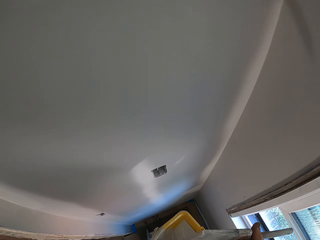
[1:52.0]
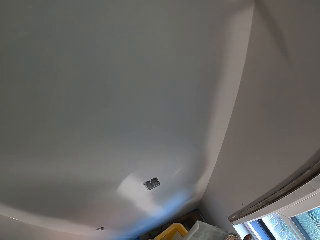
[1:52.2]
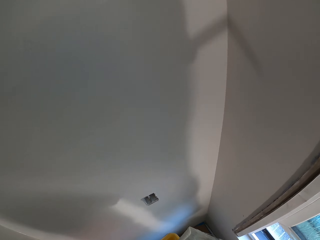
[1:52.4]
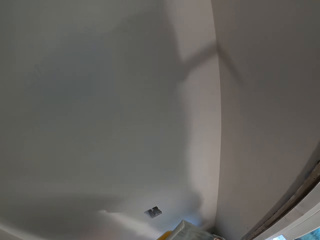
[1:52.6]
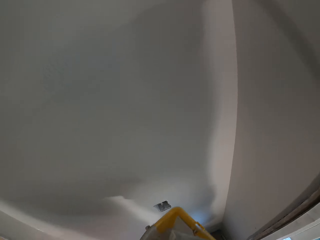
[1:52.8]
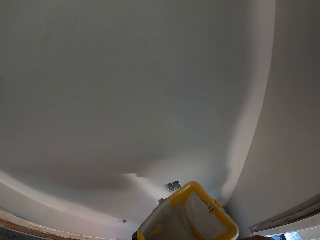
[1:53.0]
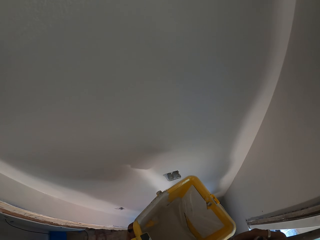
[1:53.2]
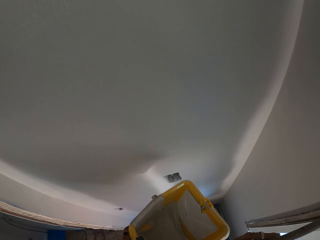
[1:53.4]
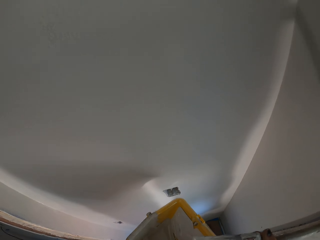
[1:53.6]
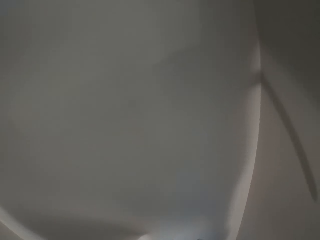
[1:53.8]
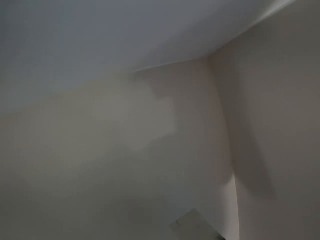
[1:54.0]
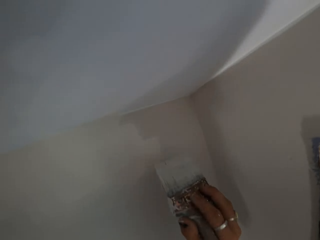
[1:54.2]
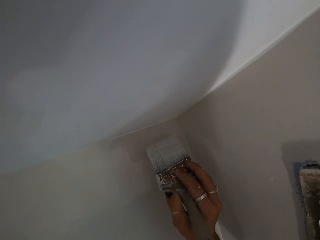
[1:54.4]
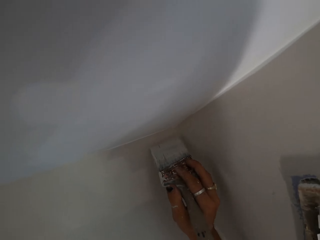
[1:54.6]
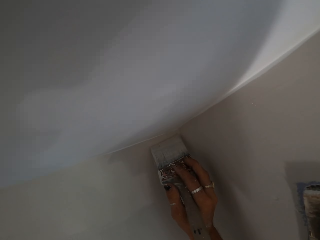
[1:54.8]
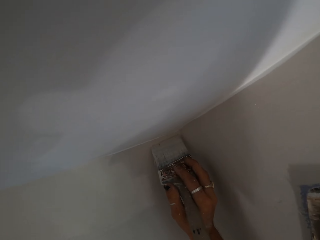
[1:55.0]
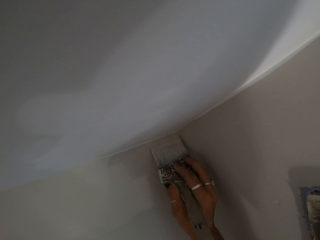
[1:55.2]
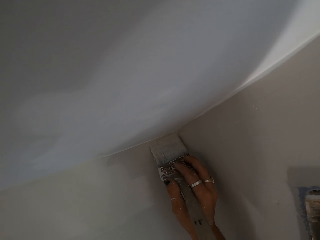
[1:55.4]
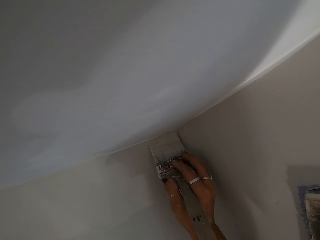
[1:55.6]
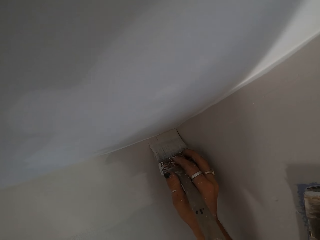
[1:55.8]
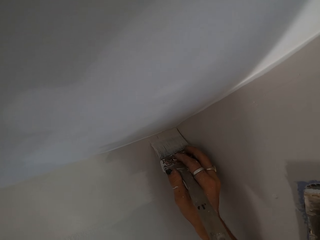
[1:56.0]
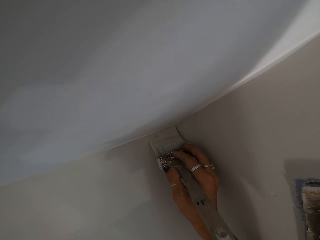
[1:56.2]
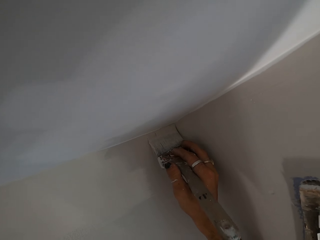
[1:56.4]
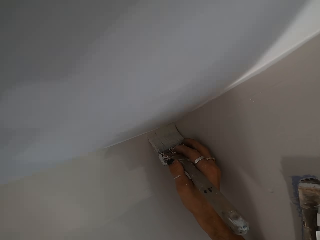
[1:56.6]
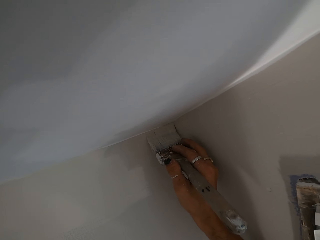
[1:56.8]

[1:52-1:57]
The camera wearer lifts their hand up. They paint the corner of the wall.

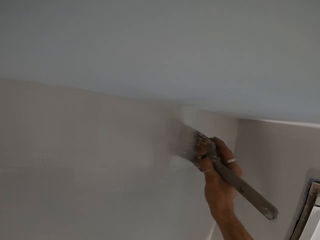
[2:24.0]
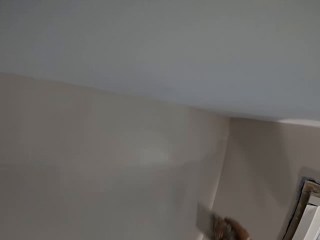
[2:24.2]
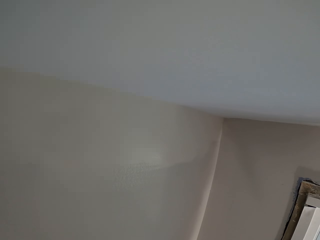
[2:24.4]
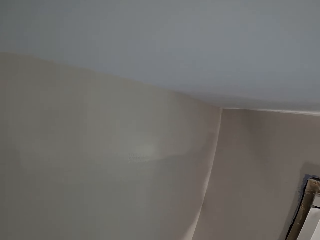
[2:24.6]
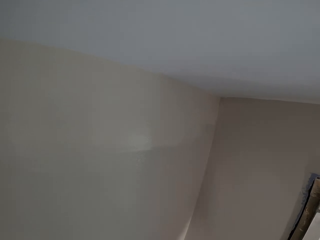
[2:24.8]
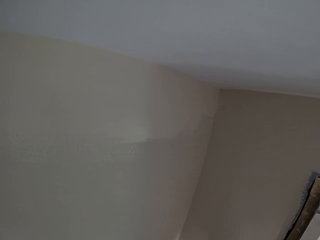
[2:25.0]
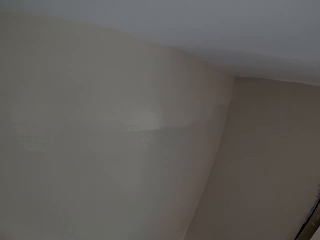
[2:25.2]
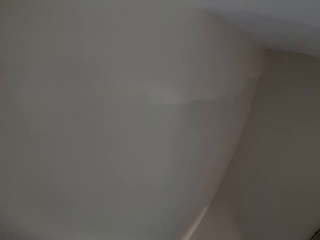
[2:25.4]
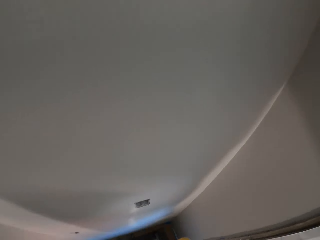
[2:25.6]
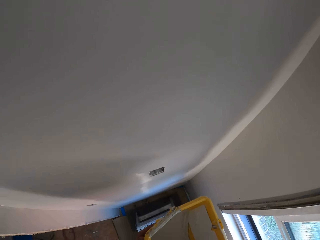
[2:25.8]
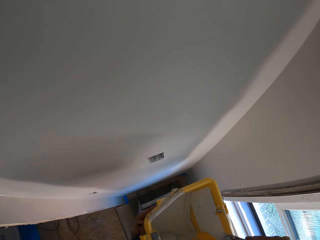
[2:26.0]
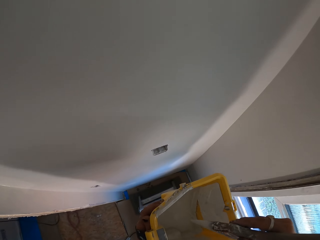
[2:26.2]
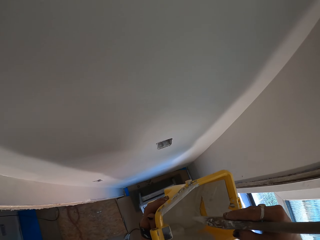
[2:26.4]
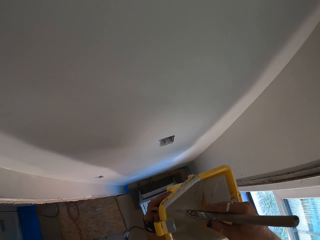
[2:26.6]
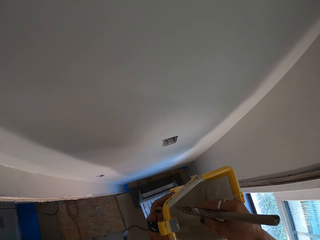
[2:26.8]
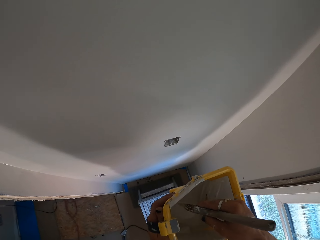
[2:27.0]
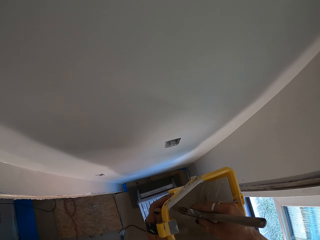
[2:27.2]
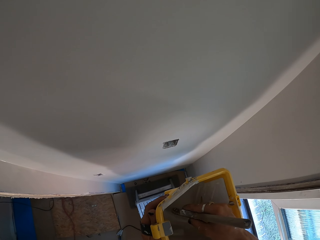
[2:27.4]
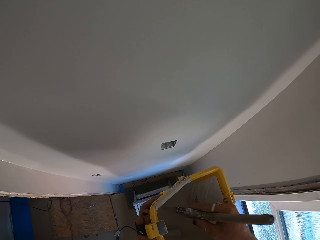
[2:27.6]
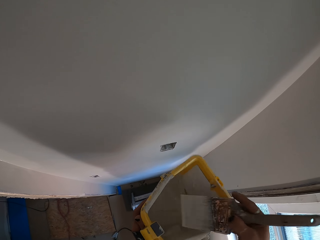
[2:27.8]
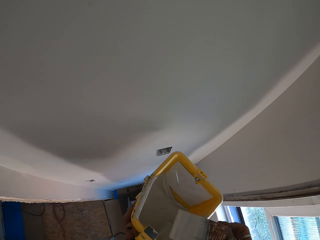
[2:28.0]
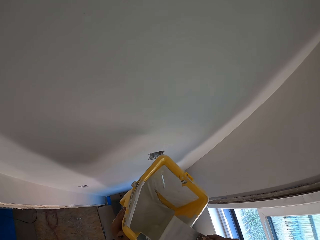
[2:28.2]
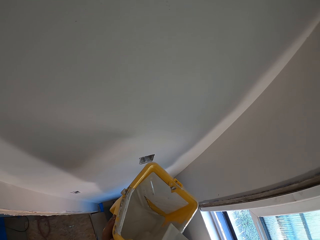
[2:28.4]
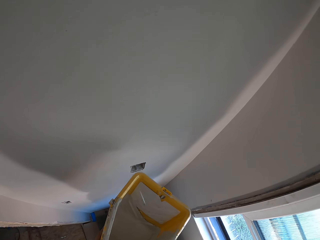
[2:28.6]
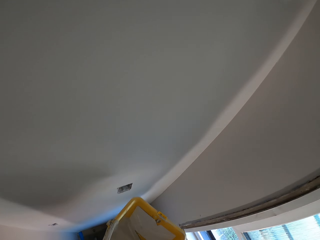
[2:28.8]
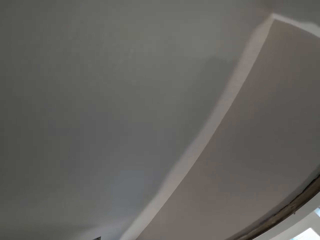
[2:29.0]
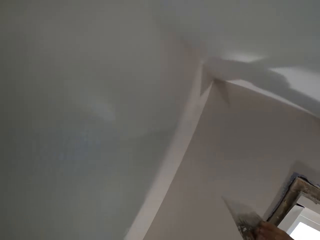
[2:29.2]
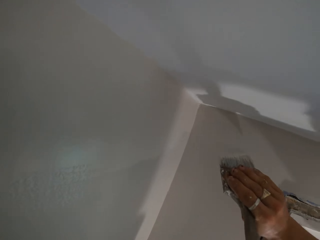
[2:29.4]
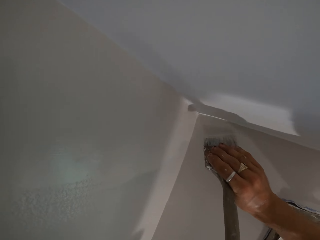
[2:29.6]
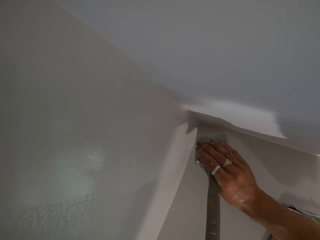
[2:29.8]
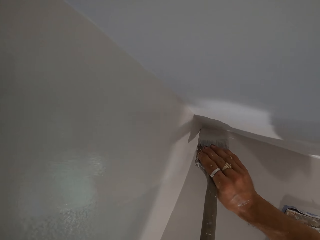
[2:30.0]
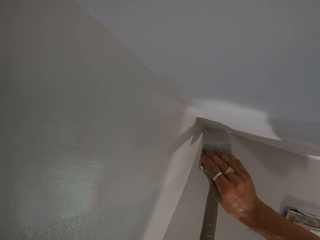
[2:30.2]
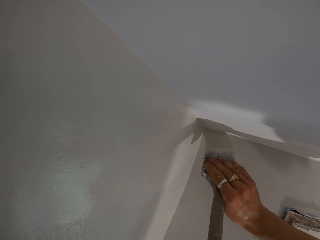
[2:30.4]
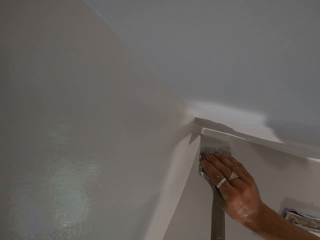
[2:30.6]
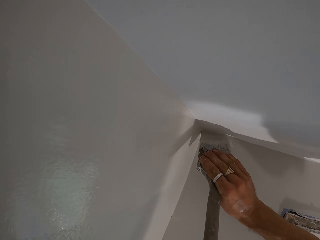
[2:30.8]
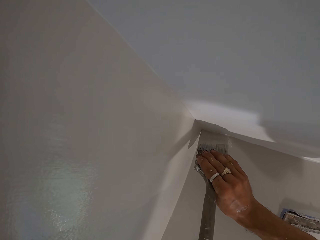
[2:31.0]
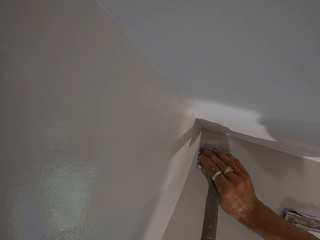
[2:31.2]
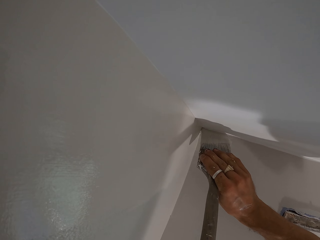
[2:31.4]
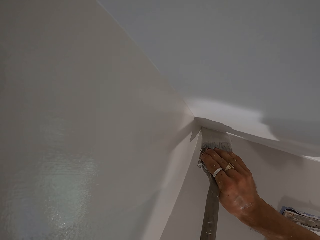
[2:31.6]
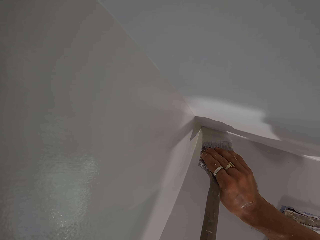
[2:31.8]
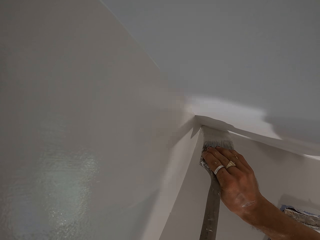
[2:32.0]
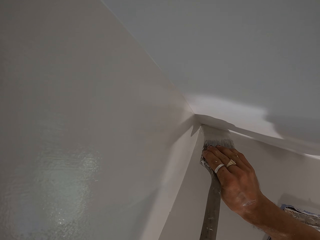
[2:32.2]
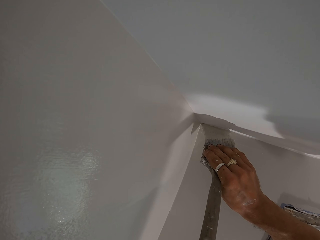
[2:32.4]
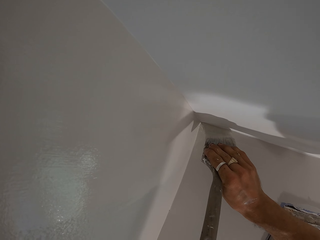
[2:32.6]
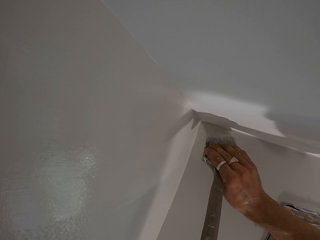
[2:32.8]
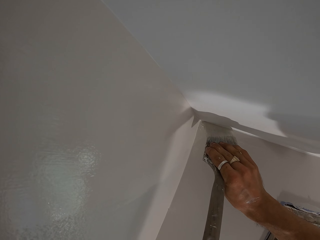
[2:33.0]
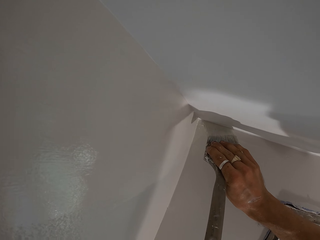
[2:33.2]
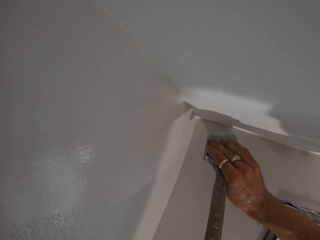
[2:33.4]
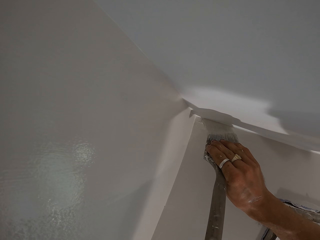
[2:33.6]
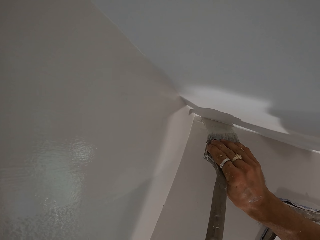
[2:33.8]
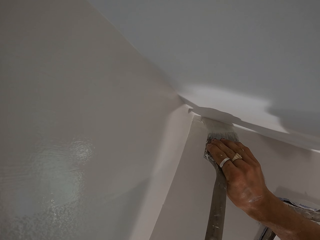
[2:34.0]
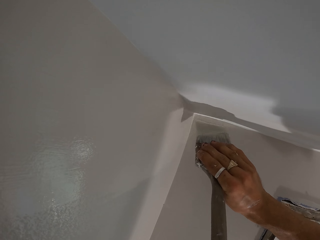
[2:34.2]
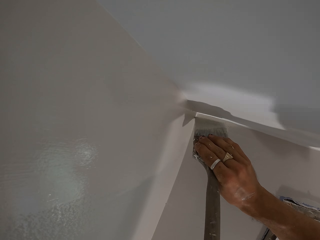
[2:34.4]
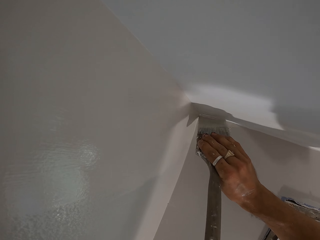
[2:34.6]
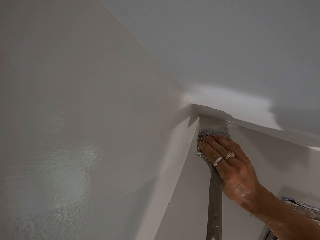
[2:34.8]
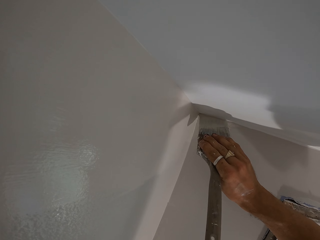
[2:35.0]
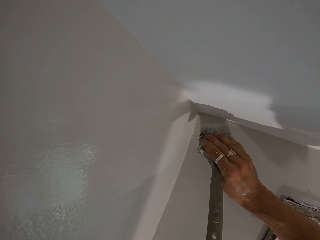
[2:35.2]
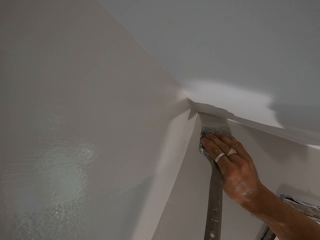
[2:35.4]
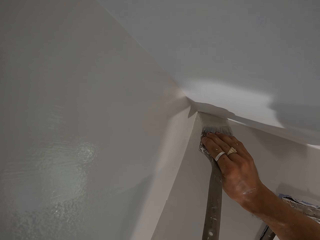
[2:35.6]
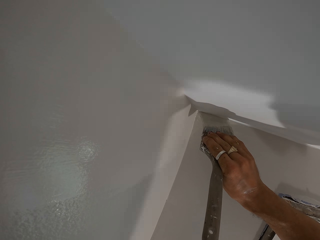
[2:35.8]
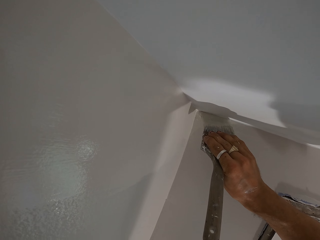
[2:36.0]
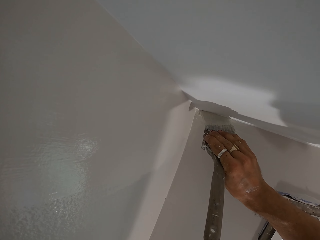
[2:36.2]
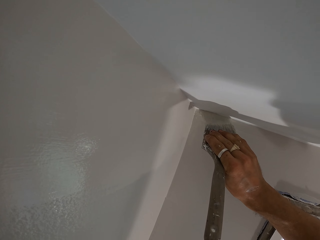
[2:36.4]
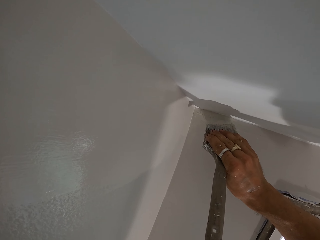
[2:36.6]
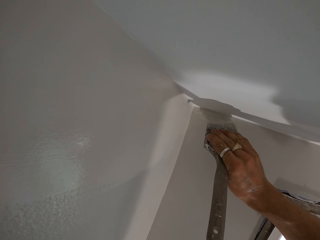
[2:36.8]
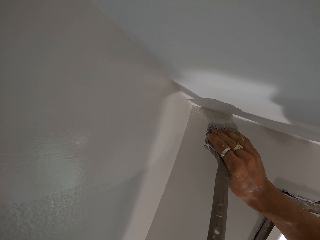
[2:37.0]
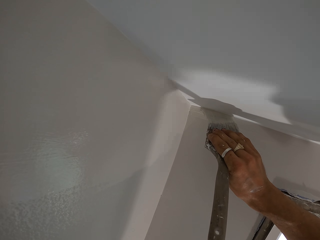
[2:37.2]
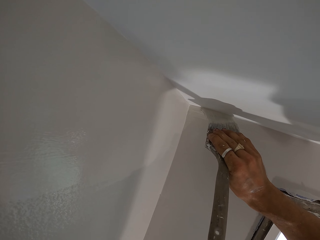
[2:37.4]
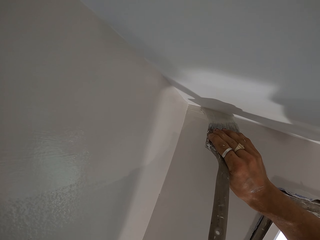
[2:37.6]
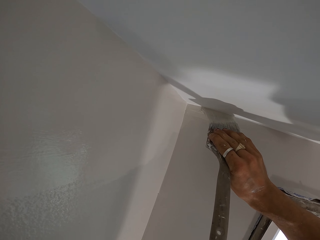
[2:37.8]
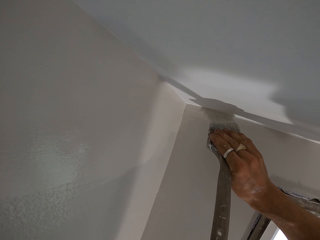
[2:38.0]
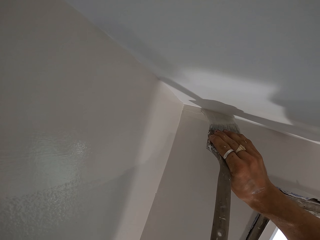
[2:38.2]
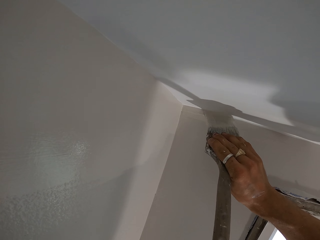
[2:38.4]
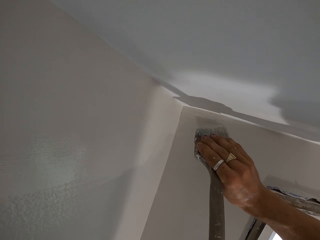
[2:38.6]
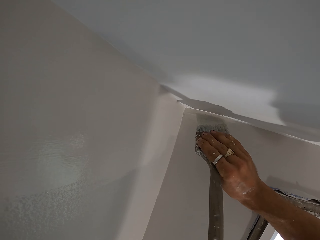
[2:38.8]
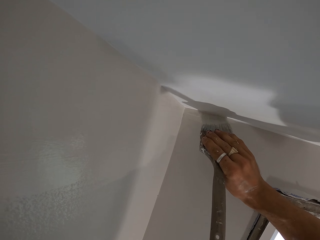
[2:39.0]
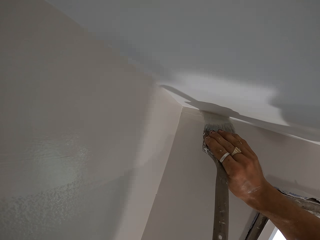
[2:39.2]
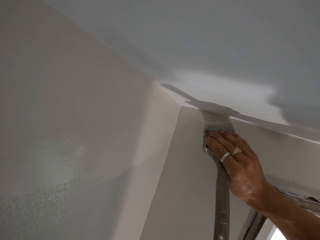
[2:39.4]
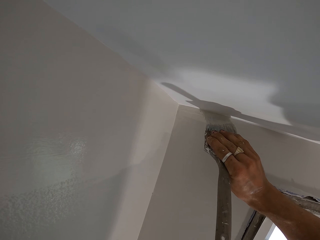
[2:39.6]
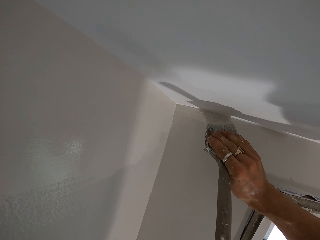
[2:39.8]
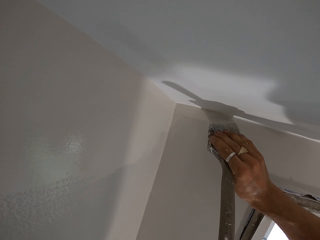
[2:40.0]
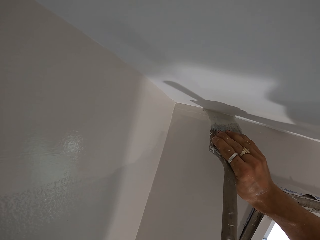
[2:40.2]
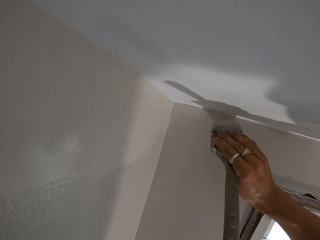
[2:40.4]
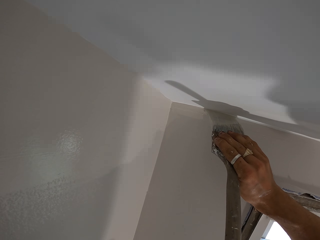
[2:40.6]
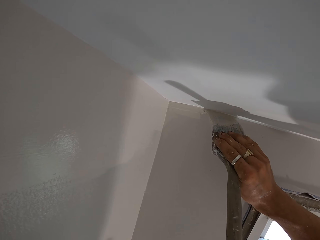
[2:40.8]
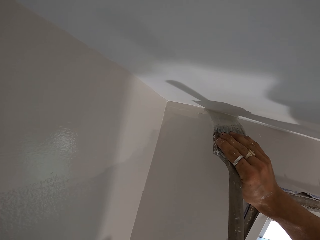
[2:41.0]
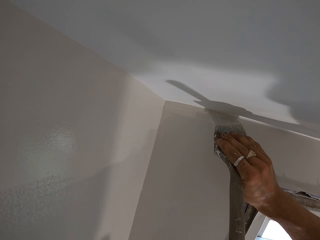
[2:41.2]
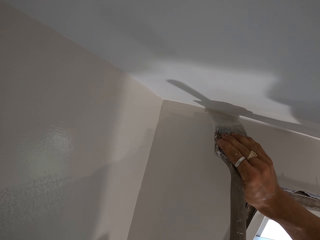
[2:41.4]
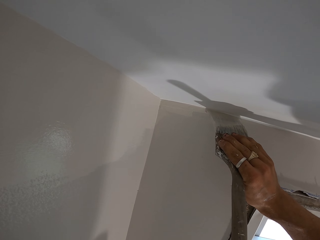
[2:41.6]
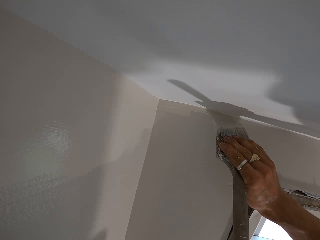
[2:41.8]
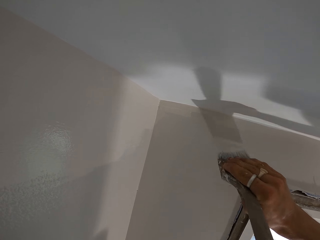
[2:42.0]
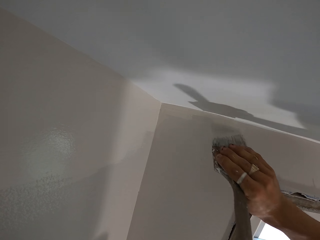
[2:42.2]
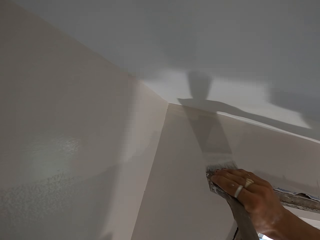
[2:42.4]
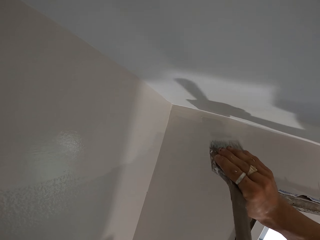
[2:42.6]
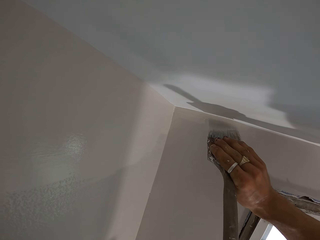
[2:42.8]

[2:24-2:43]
The camera wearer lifts their hand up. They look down, dip the paintbrush in the paint, lift up the brush and paint the upper corner. They move the brush down.
